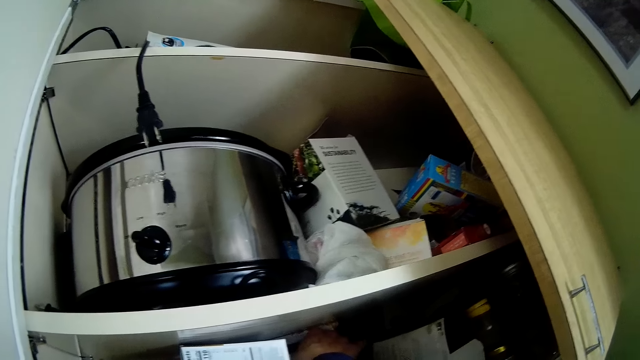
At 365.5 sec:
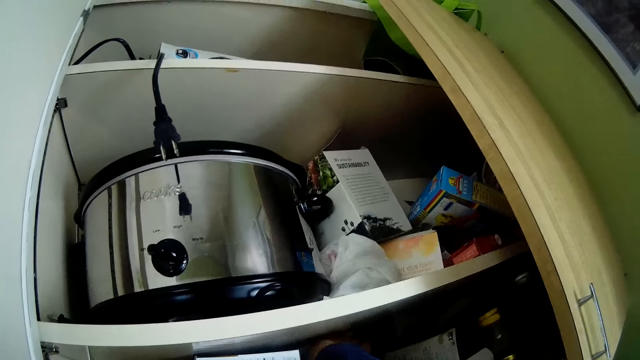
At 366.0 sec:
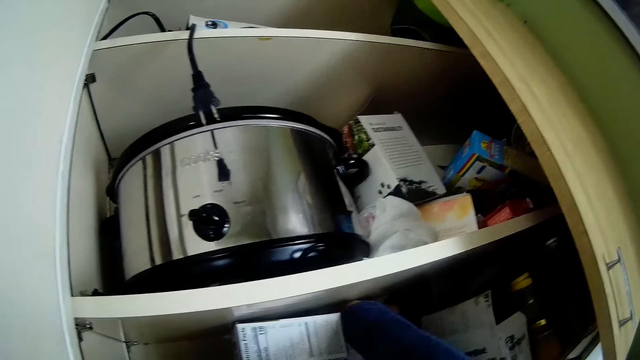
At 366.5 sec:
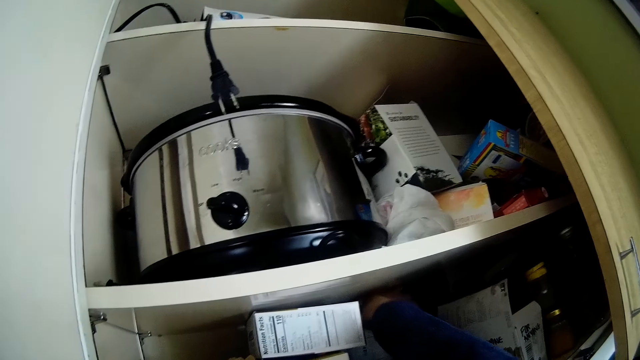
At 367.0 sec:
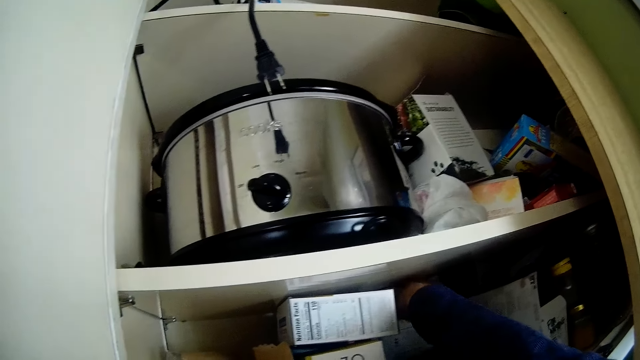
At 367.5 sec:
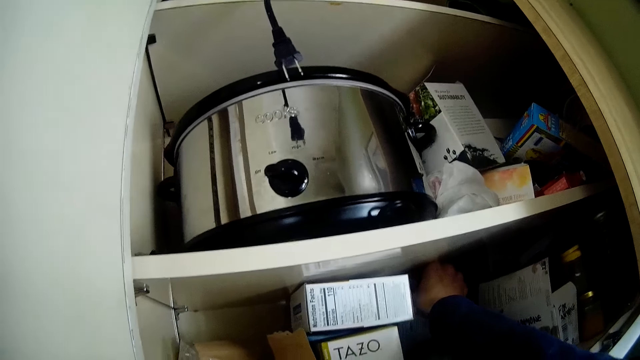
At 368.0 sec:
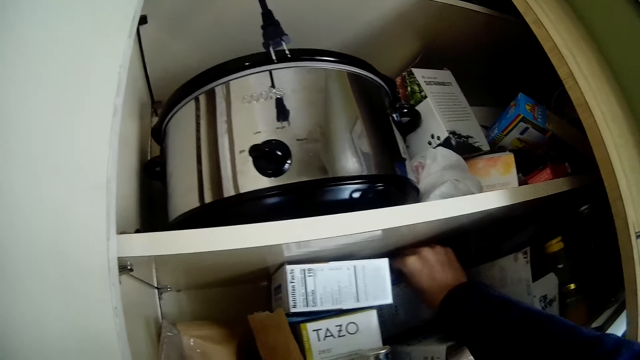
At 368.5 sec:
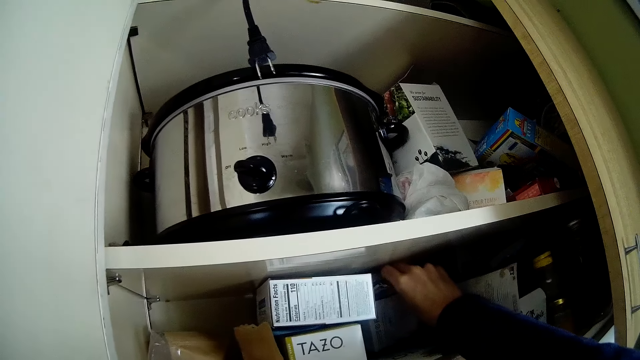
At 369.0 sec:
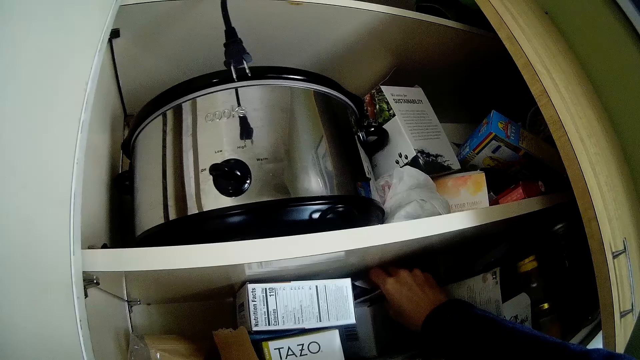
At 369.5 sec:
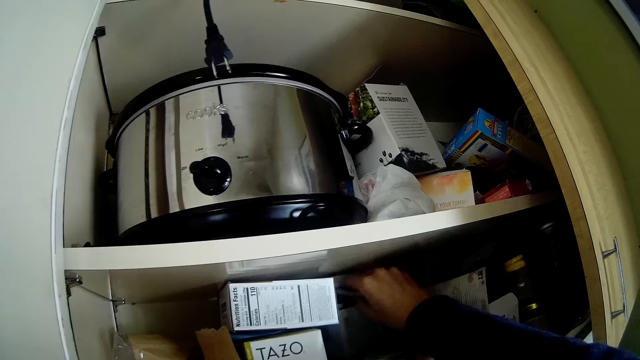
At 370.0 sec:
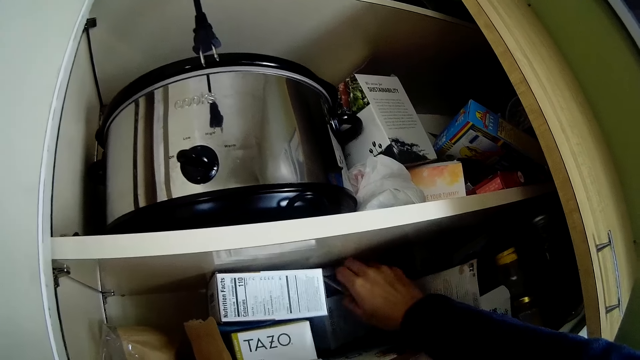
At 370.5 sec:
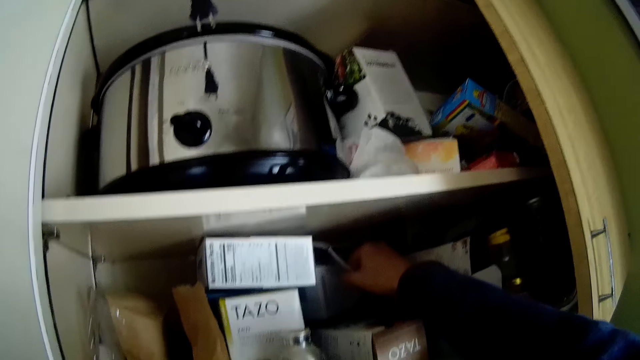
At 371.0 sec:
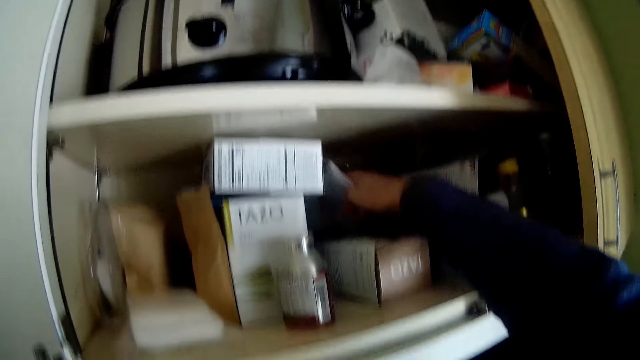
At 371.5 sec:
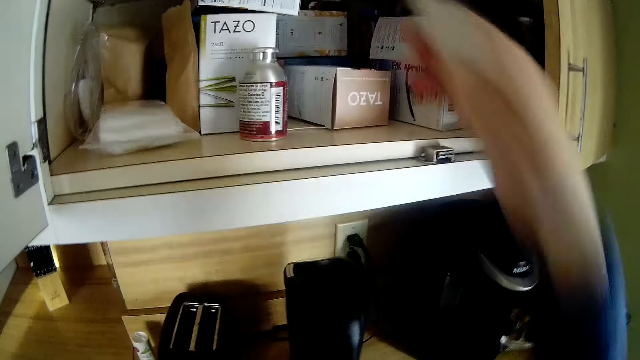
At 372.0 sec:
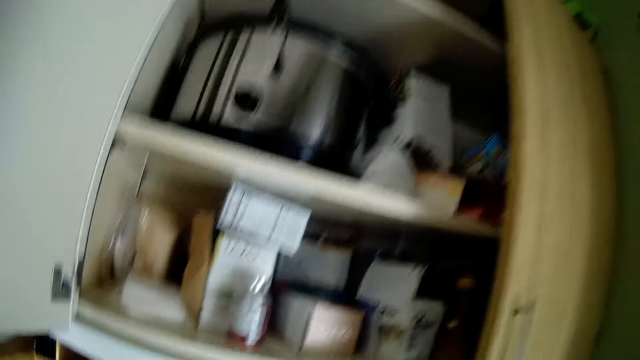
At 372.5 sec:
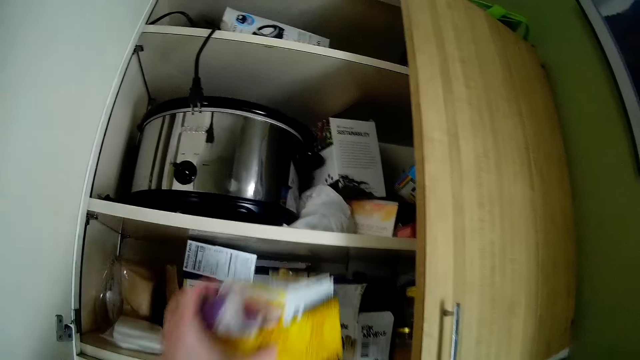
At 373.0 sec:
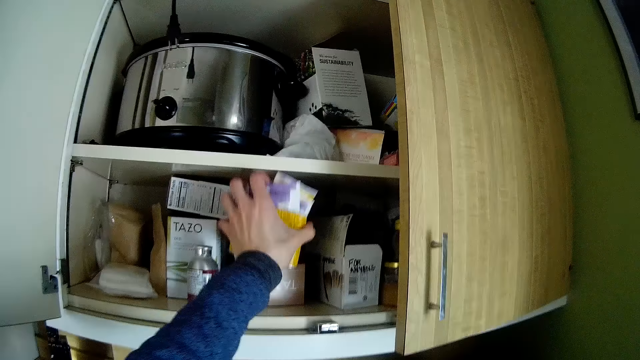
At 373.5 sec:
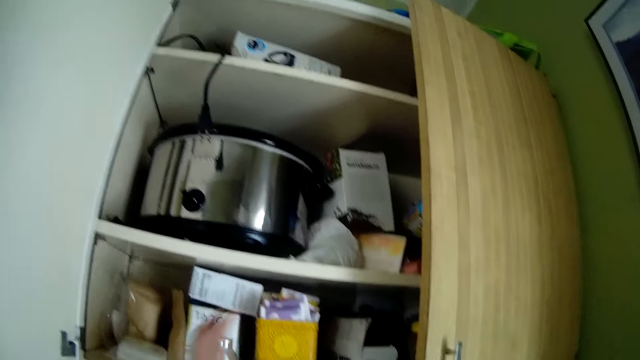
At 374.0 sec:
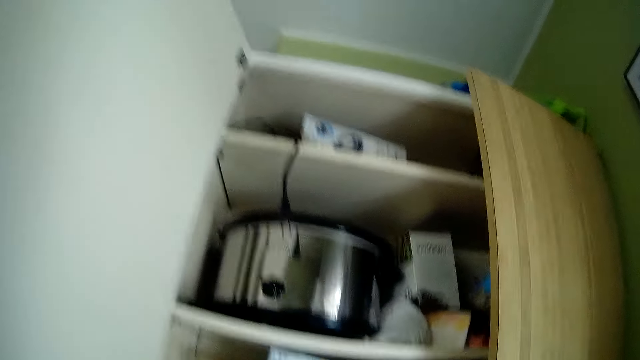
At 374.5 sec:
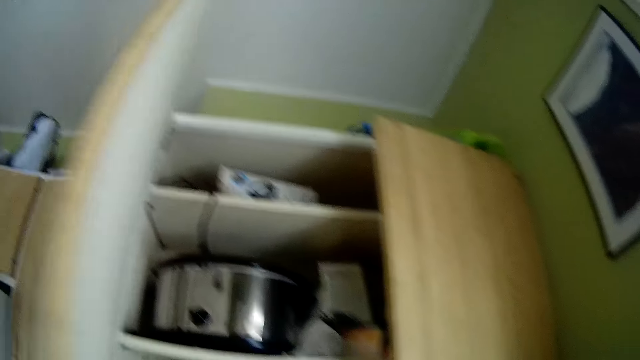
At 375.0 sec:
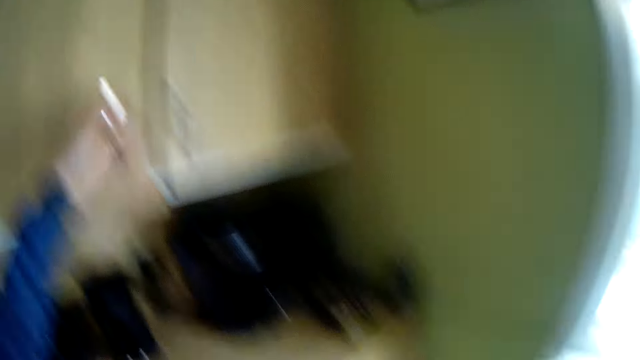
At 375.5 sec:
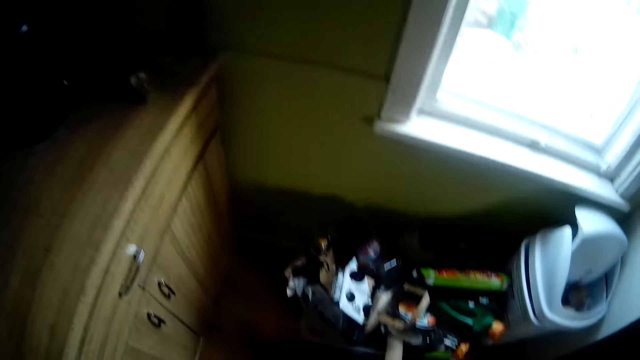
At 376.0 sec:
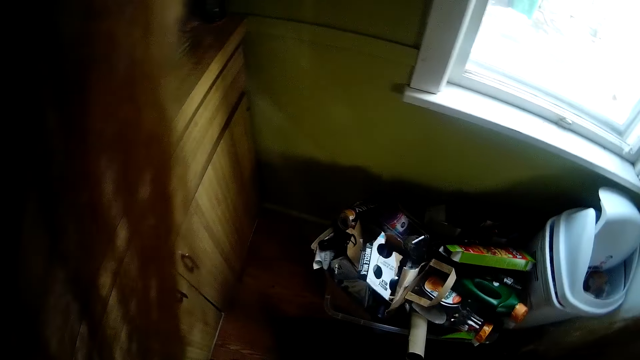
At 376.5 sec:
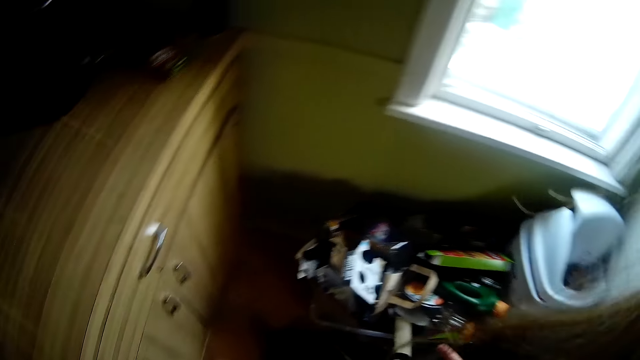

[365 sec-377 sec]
The camera wearer returns the container of tea bags to the kitchen upper cabinet with her left hand. She closes the kitchen upper cabinet with her left hand.

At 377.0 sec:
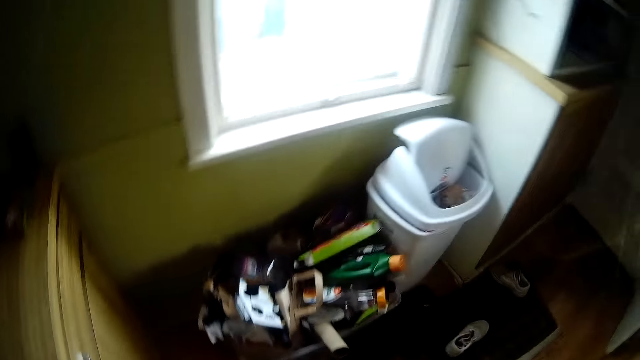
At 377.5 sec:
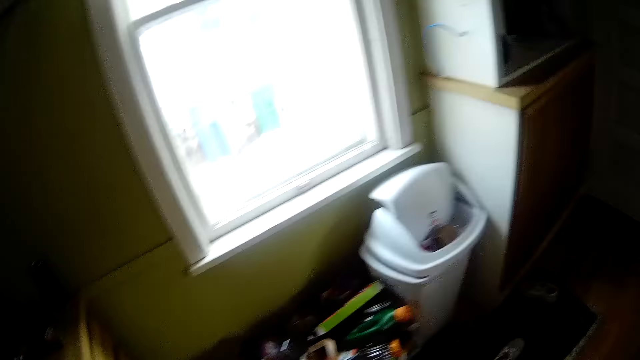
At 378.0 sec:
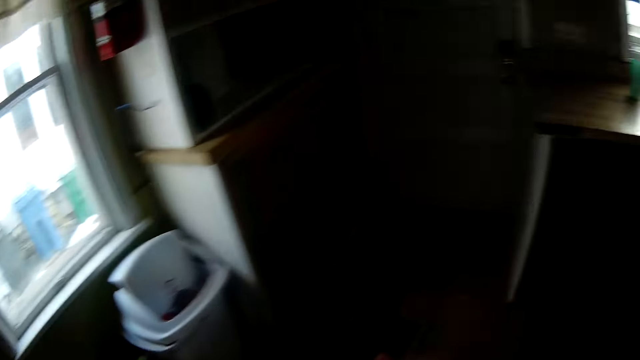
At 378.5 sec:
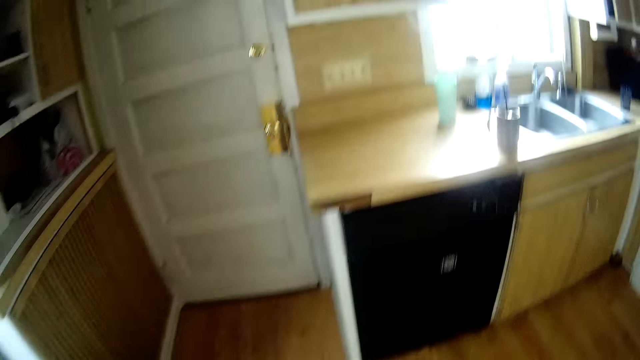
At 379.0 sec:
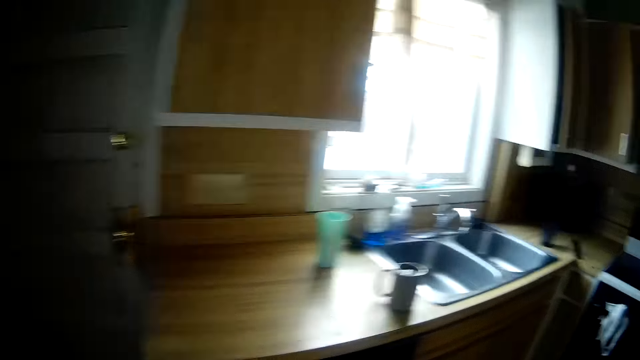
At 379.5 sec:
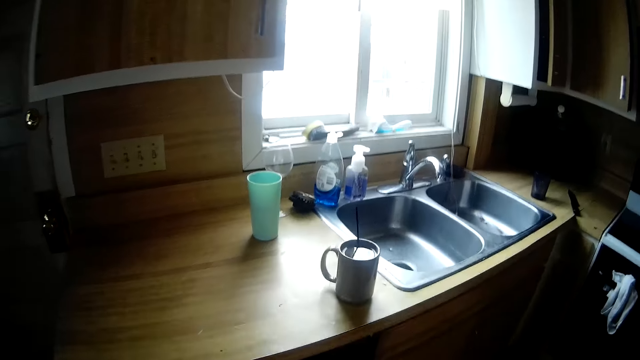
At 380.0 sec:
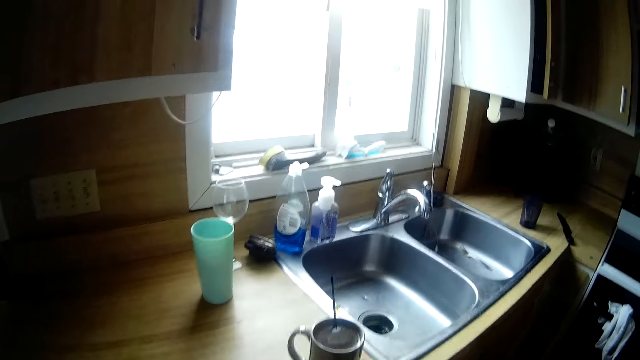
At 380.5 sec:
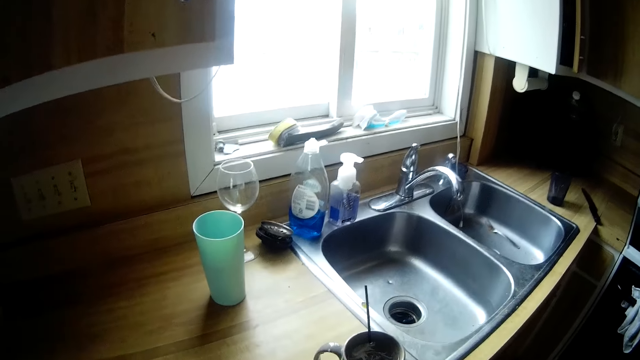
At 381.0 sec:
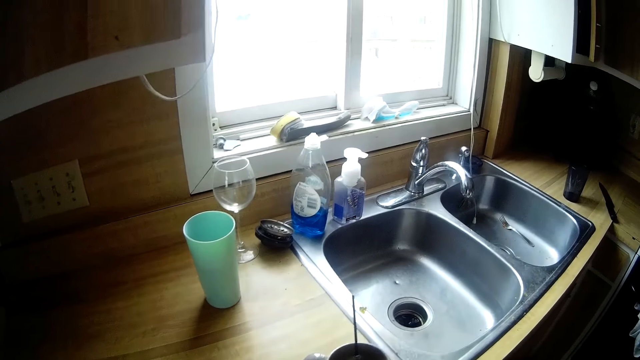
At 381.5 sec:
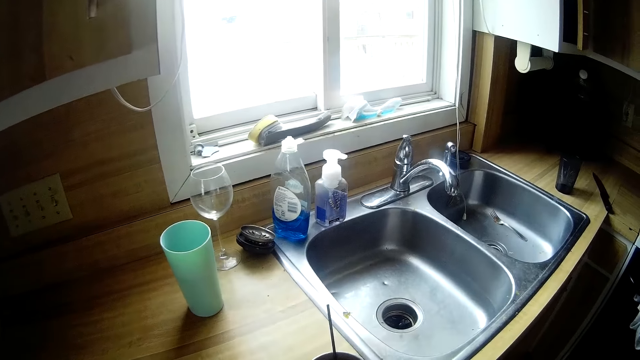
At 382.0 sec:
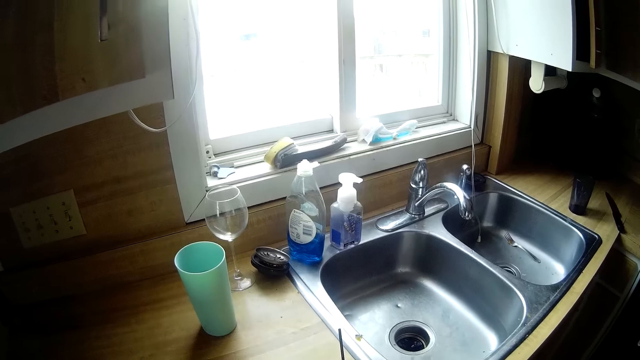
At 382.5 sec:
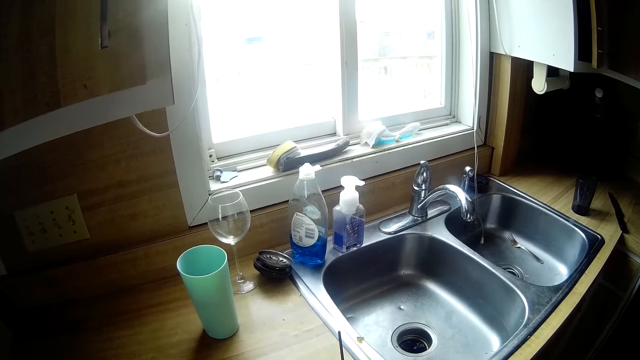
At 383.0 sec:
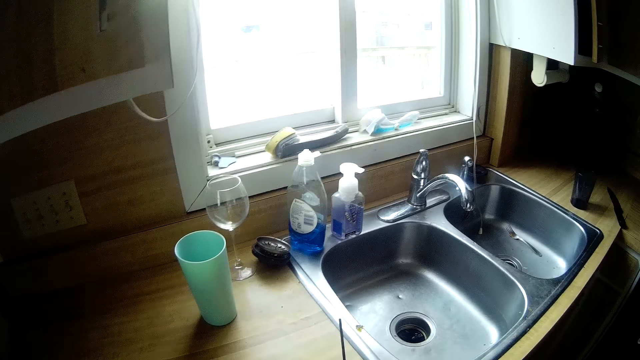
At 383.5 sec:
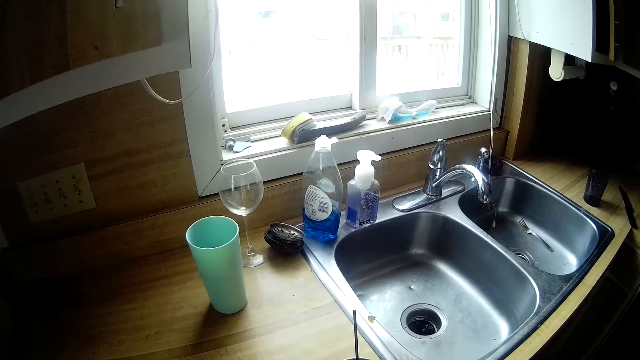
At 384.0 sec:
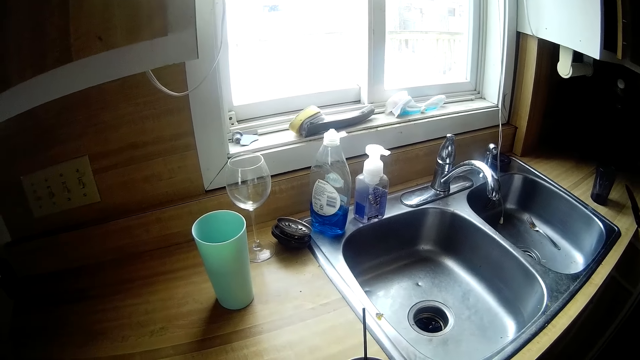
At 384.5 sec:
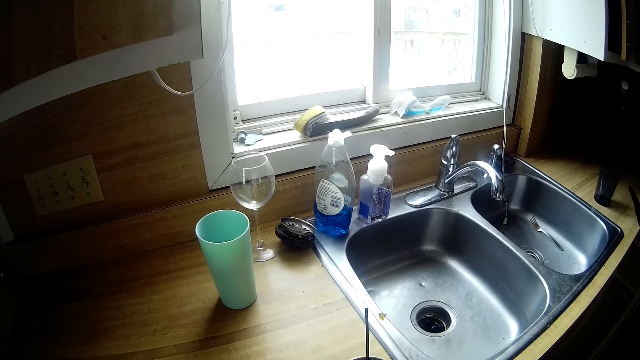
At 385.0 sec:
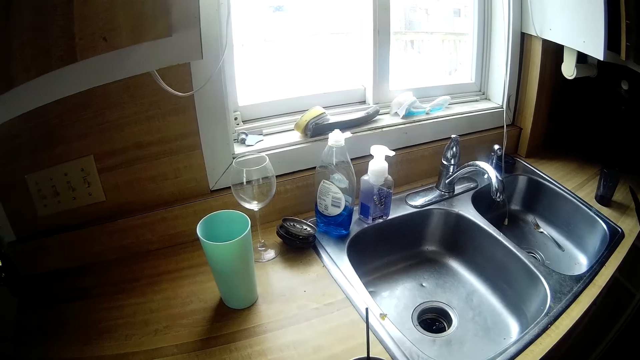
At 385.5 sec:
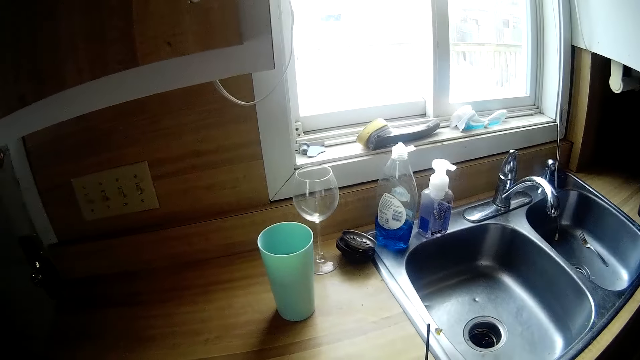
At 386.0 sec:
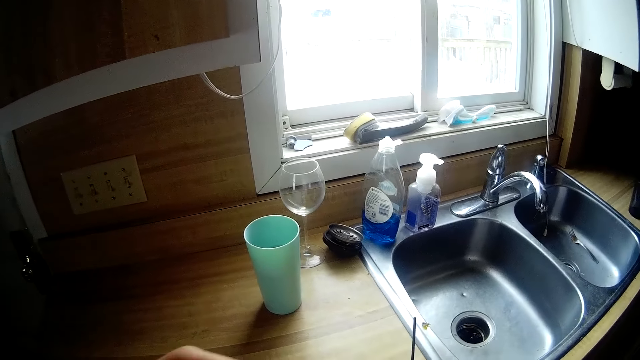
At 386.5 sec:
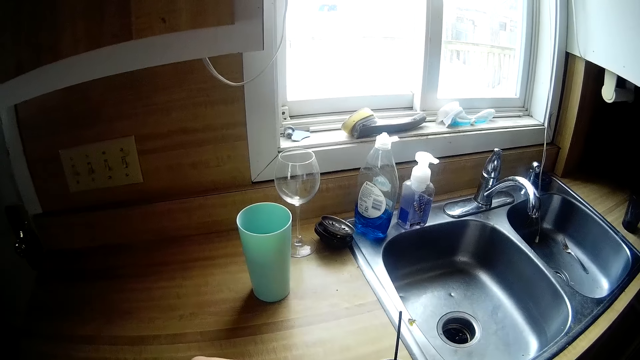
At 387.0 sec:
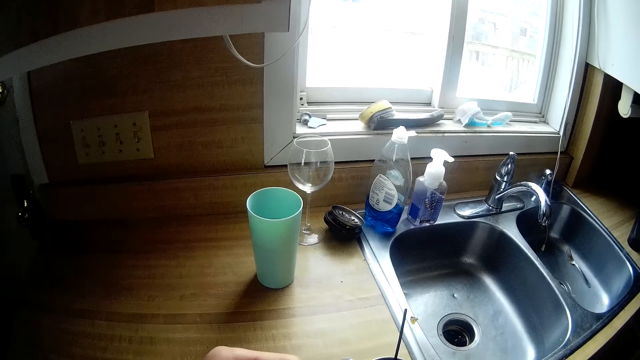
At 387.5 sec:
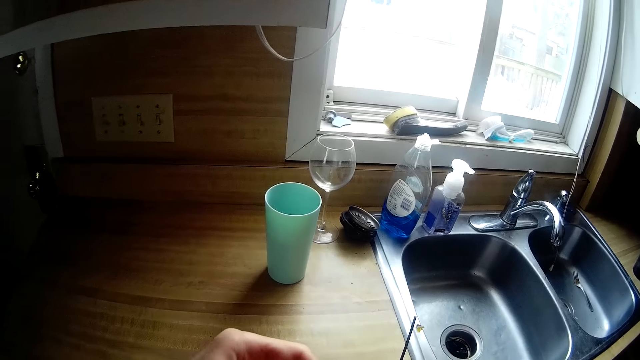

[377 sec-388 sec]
The camera wearer raises the right hand.
